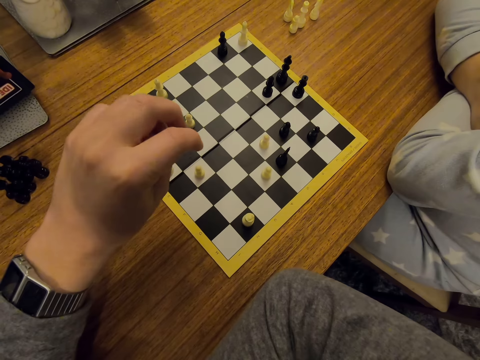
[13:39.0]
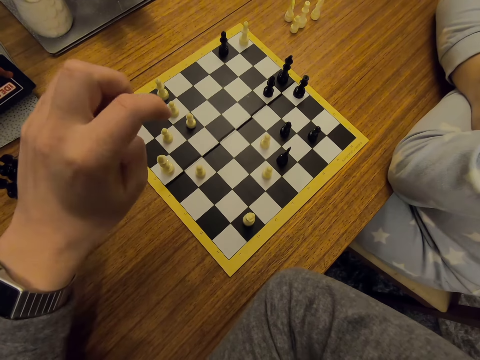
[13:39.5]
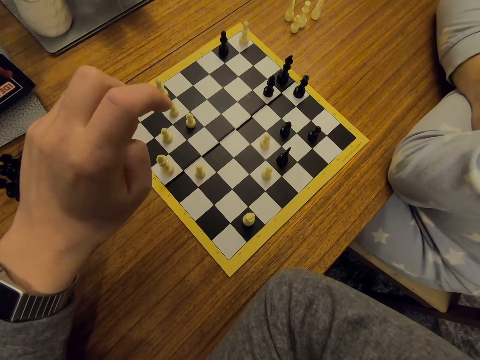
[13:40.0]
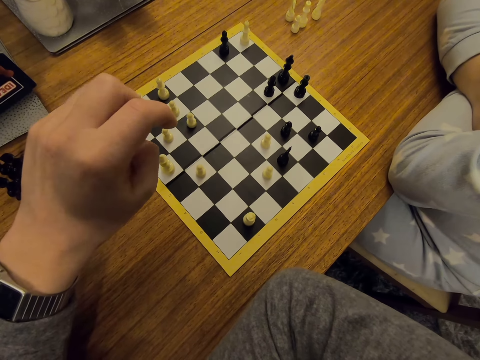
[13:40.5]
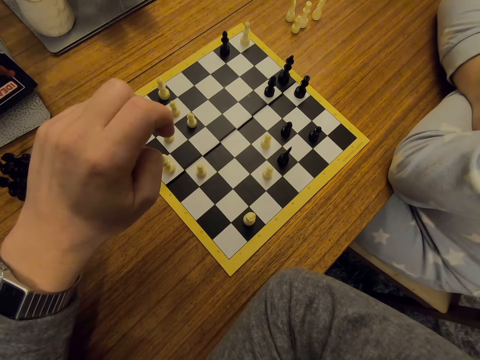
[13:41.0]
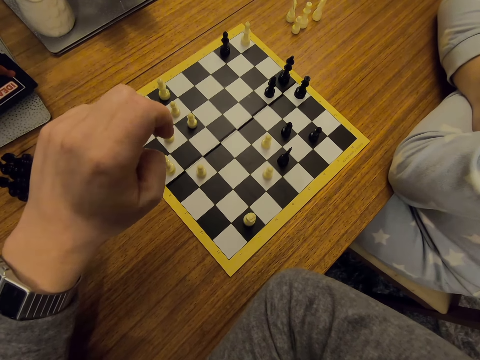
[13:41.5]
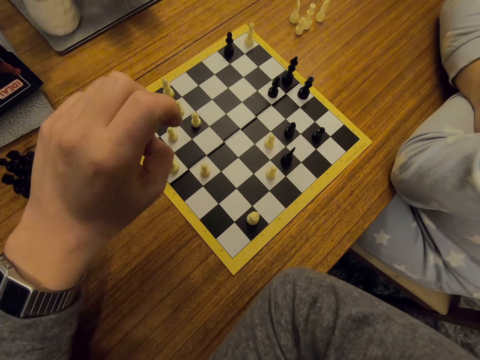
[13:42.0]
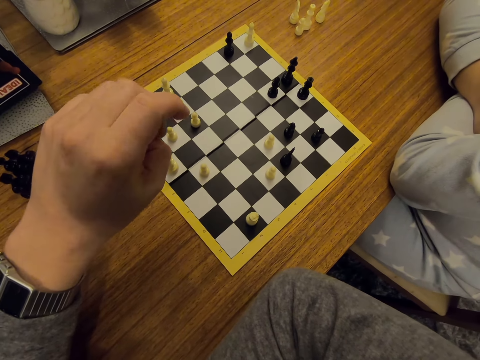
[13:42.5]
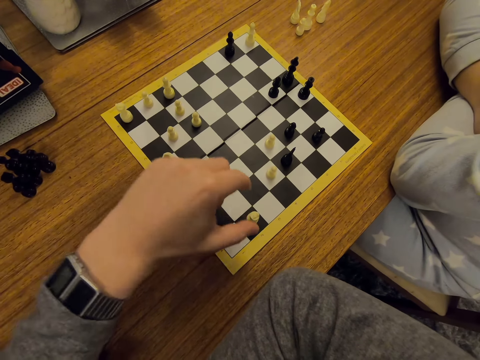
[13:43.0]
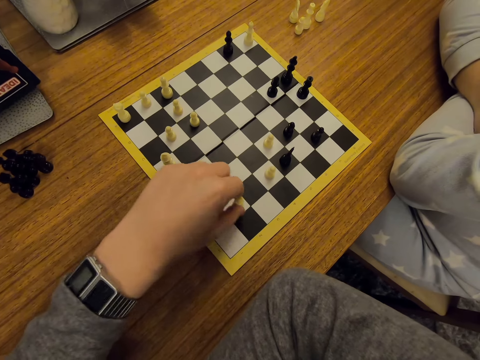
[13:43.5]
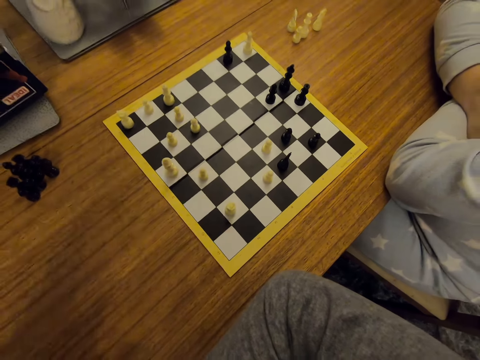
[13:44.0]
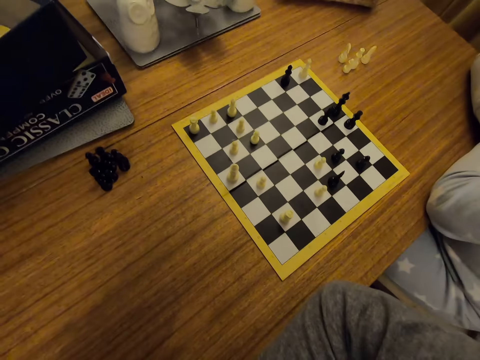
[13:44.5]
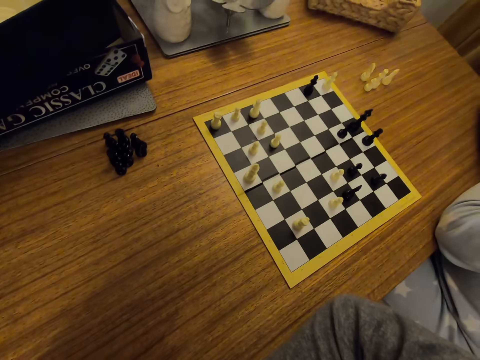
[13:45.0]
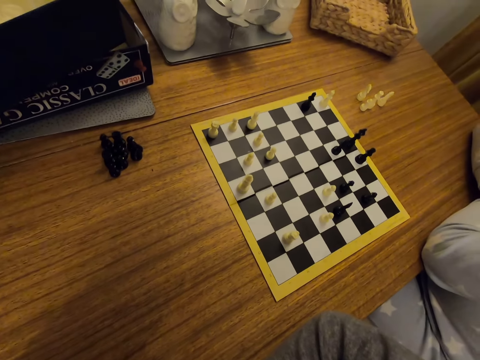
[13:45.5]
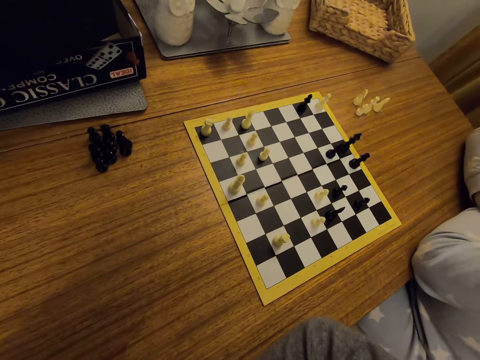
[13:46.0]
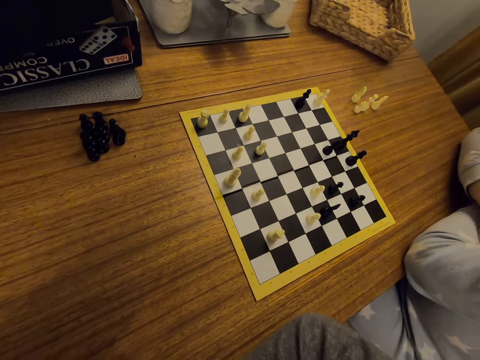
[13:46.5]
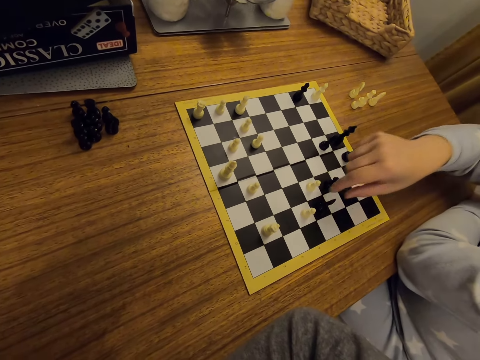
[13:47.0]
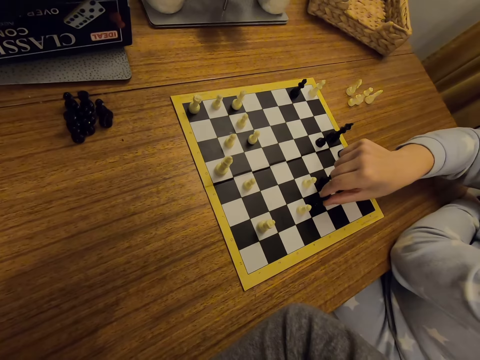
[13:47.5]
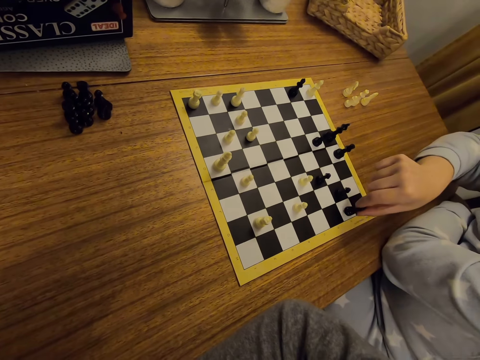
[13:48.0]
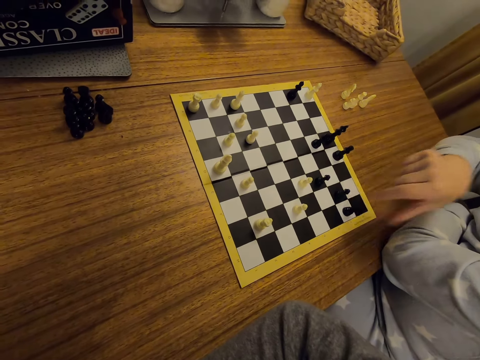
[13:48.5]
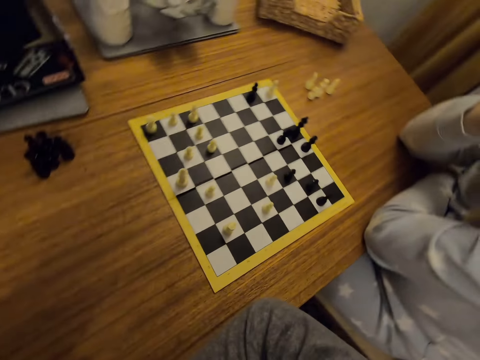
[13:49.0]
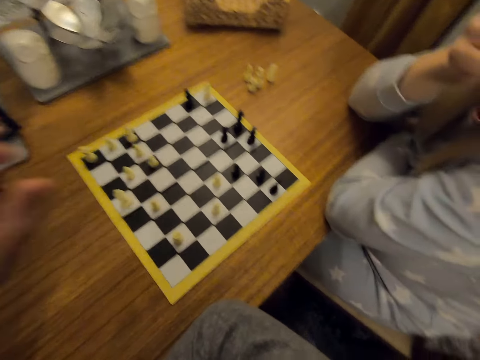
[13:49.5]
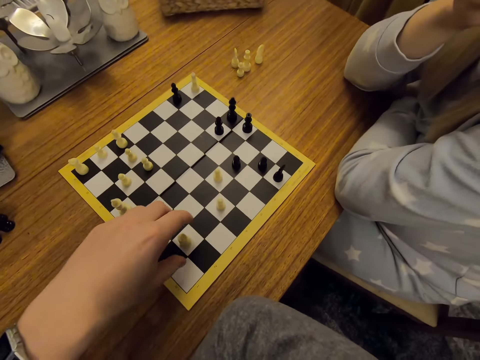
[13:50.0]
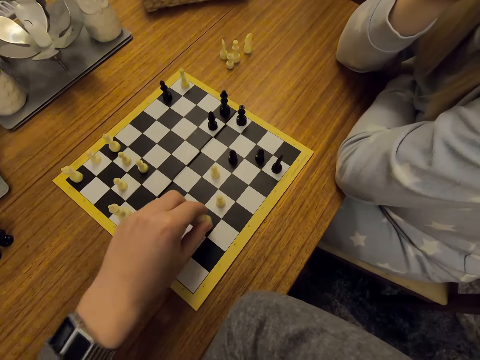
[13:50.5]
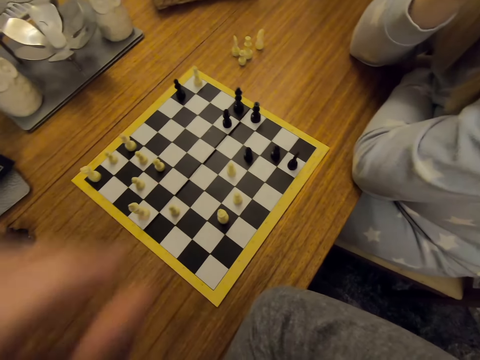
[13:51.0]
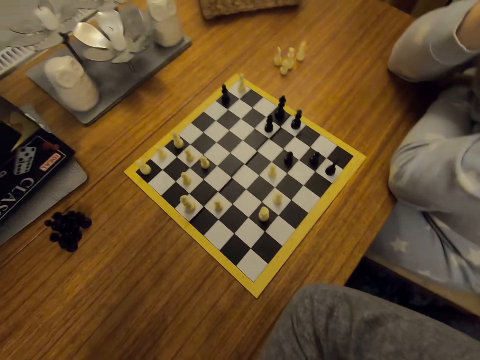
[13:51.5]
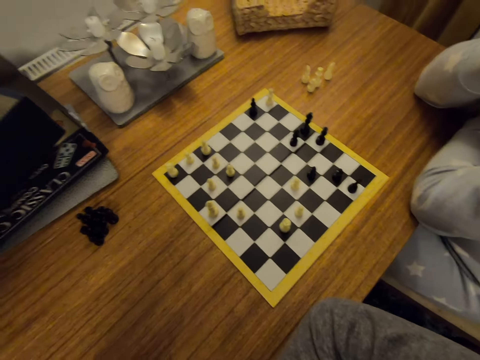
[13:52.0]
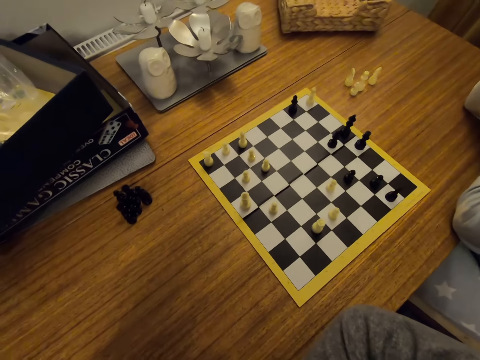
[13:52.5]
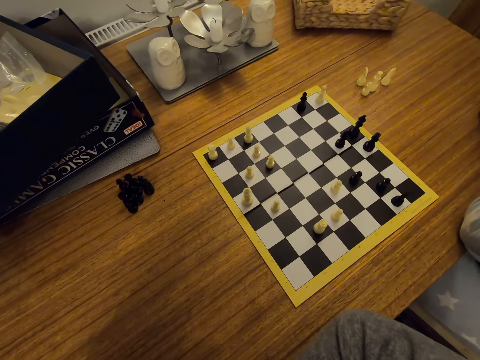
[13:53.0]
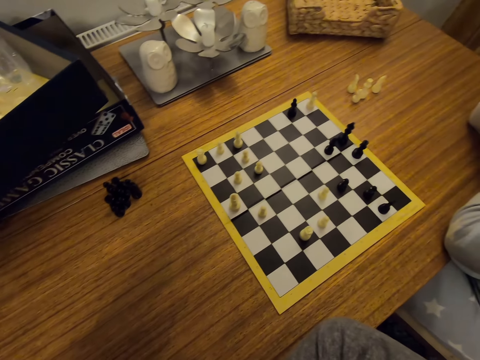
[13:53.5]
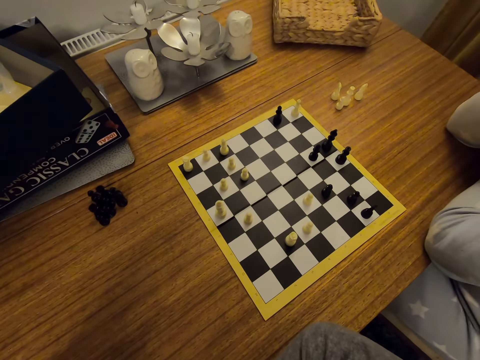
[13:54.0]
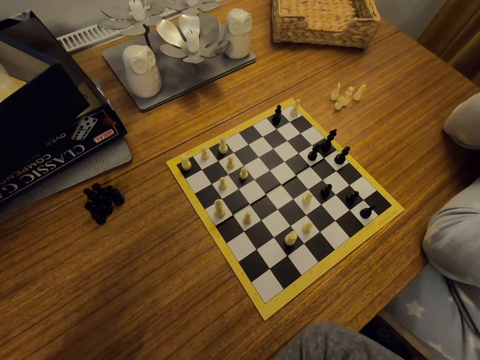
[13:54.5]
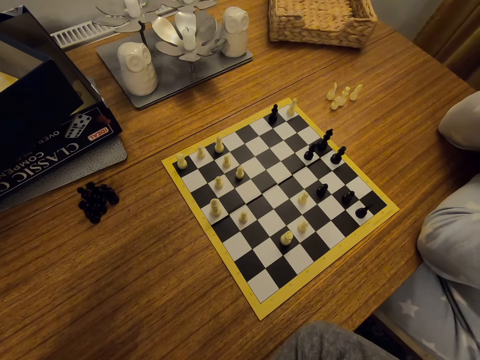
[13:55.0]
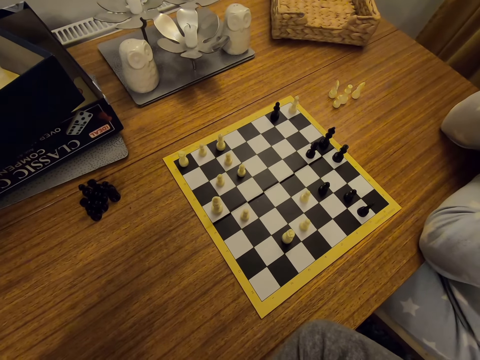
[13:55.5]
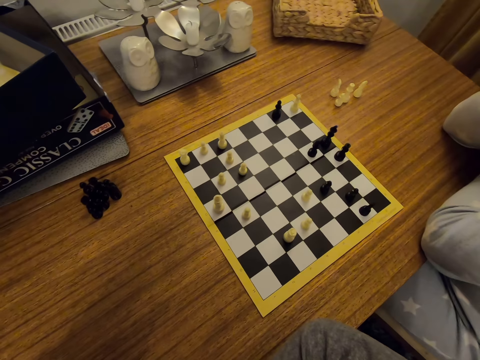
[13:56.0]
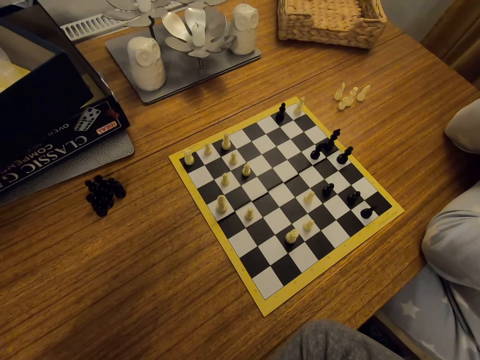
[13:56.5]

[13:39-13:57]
The camera wearer straightens the fingers on the left hand. They move a chess piece on the board. They play chess. They touch the face. A person moves a chess piece on the board. The person picks up a uniform game piece and touches the face. The camera wearer moves a chess piece on the board. They squeeze a uniform game piece. They touch the face. They look around.

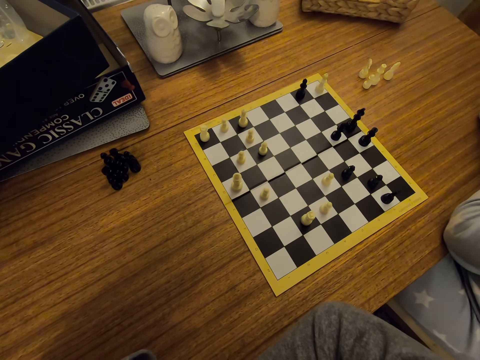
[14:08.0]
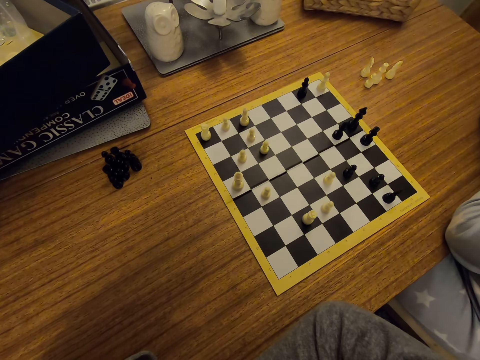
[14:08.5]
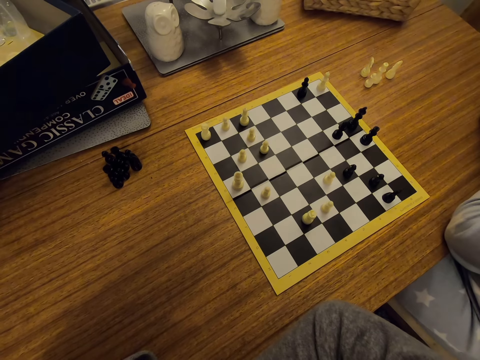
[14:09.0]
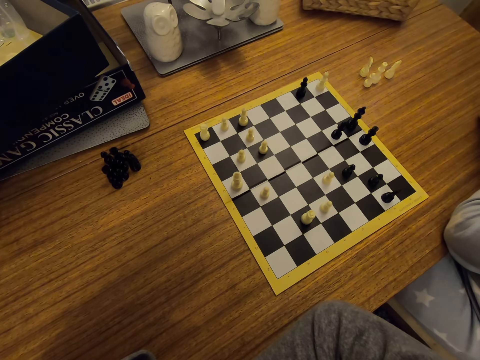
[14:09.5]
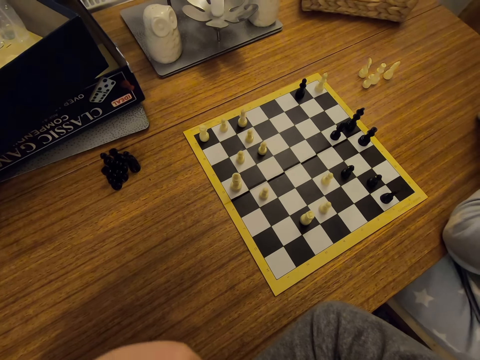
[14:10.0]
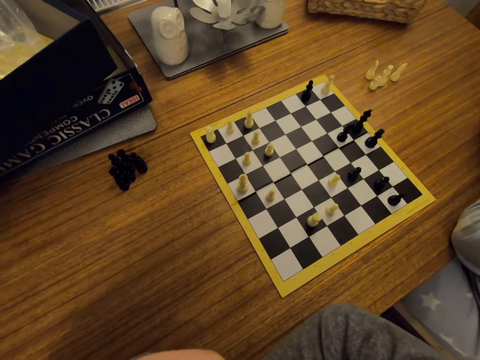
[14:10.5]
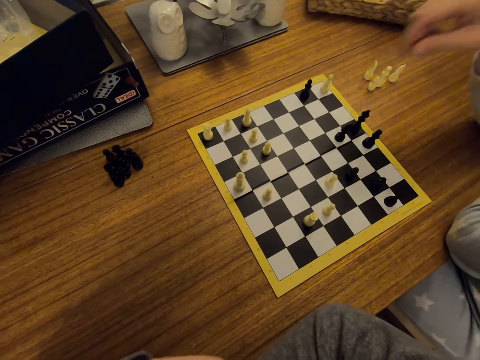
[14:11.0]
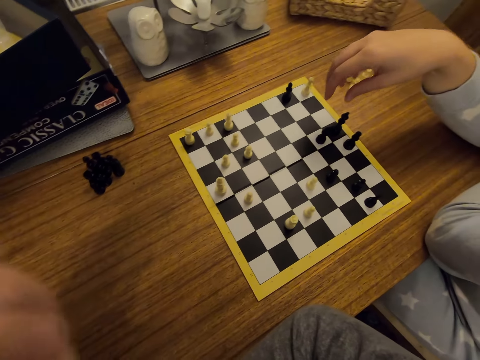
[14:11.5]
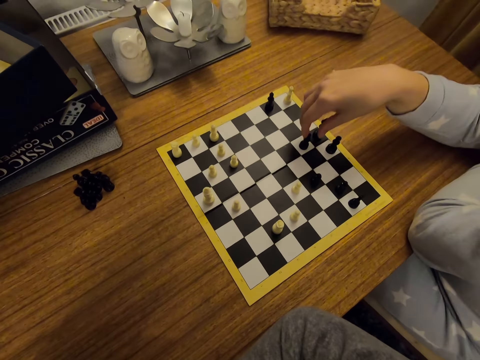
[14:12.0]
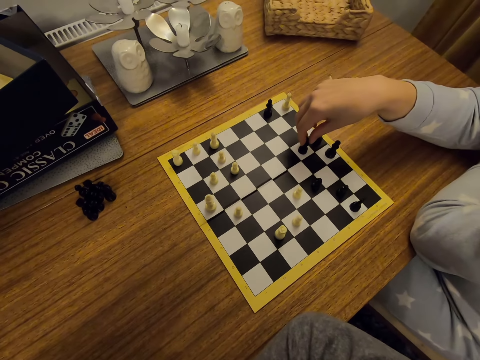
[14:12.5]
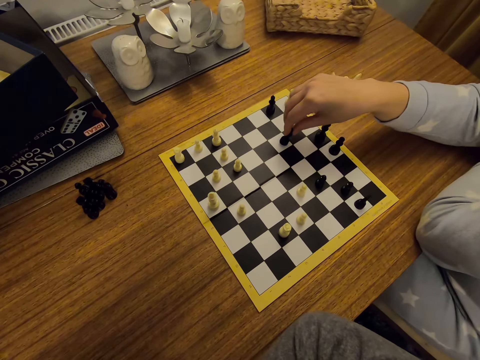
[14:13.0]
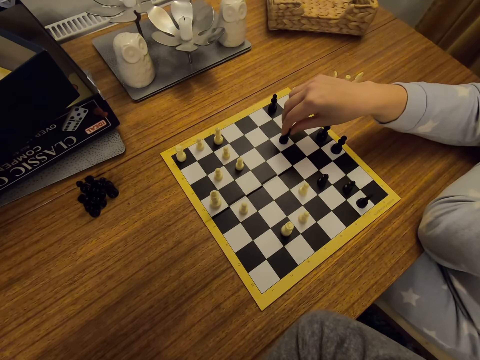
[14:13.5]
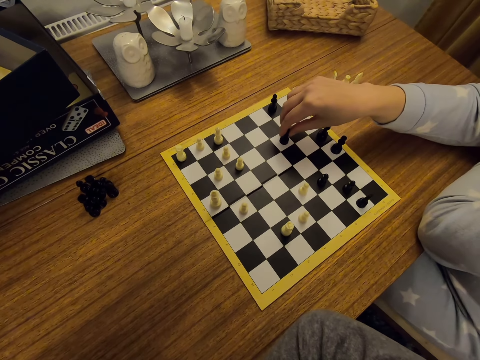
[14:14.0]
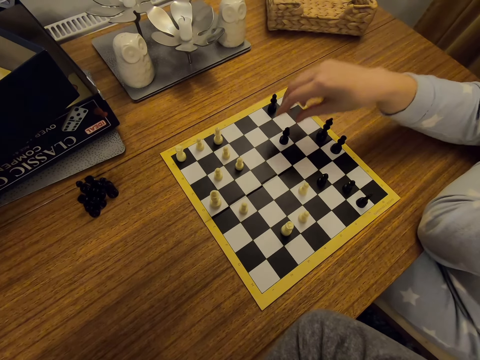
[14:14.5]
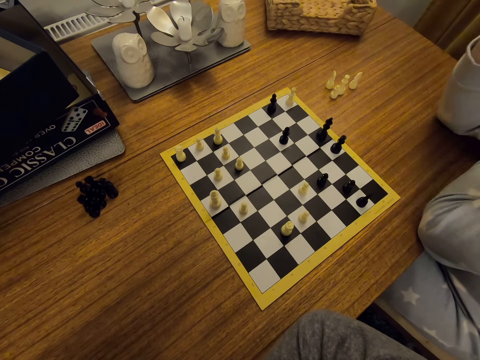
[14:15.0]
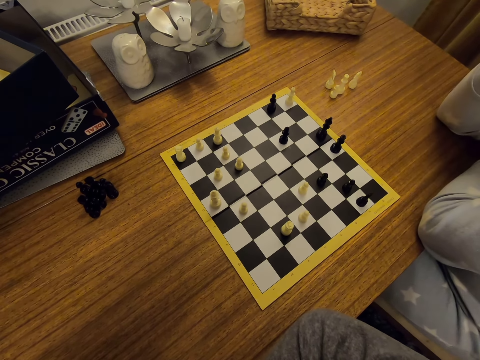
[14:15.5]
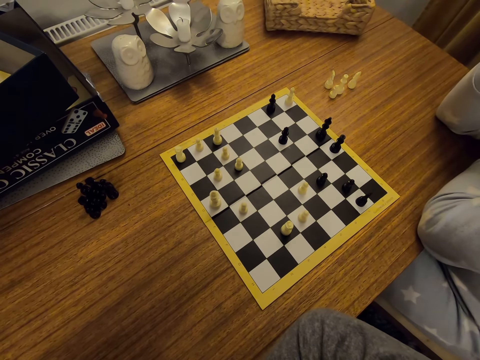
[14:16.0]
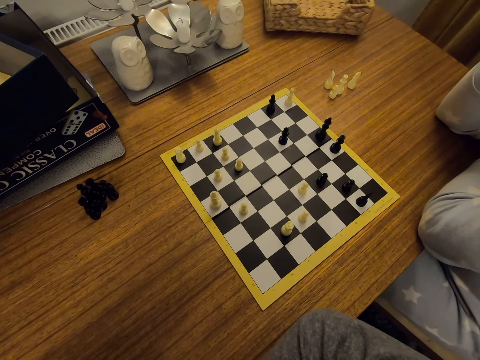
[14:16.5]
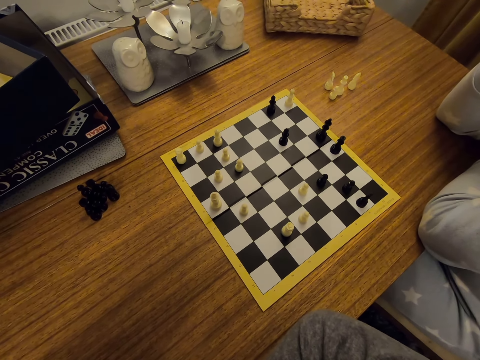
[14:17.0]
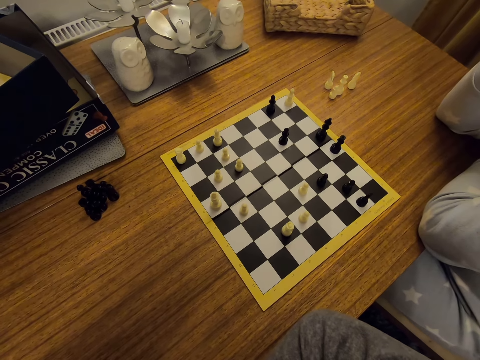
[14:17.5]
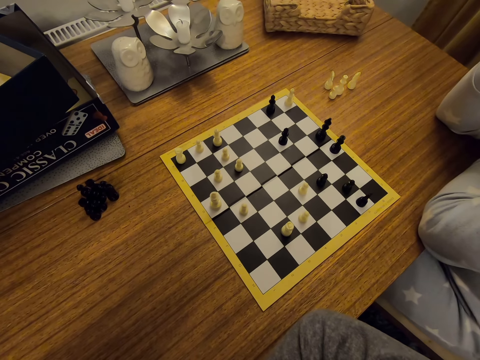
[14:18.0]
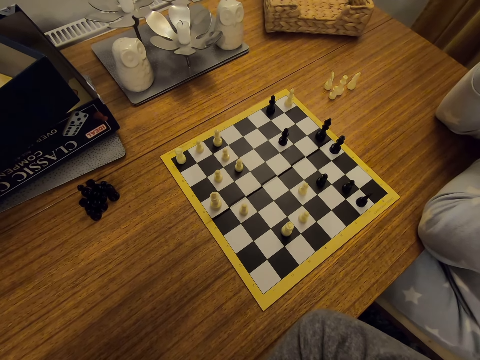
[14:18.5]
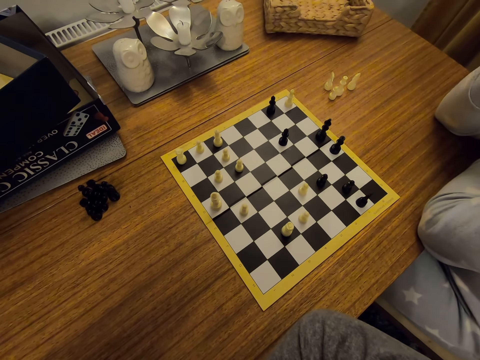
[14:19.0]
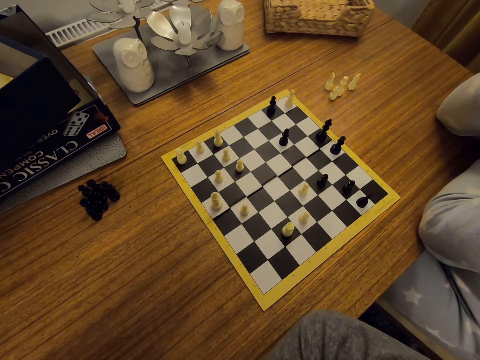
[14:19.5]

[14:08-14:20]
The camera wearer moves the left hand. A person moves a chess piece on a board. The person squeezes a uniform game piece and touches the face.
